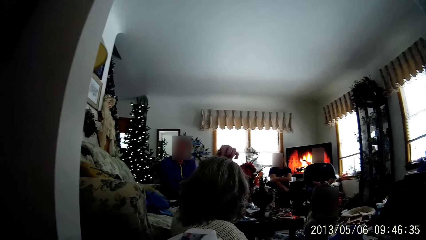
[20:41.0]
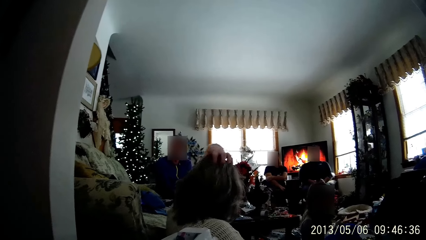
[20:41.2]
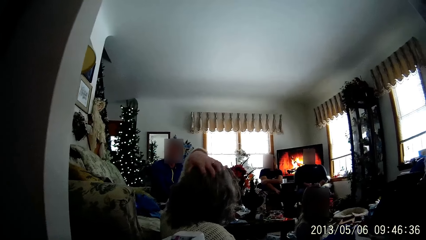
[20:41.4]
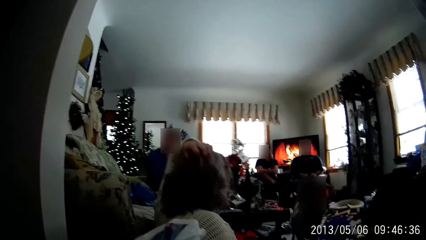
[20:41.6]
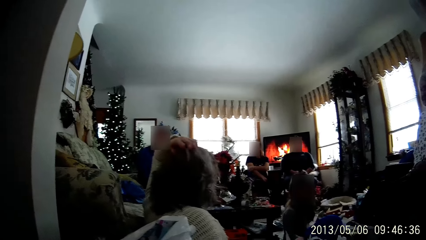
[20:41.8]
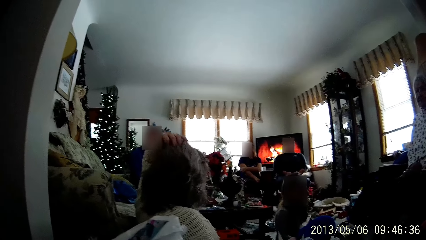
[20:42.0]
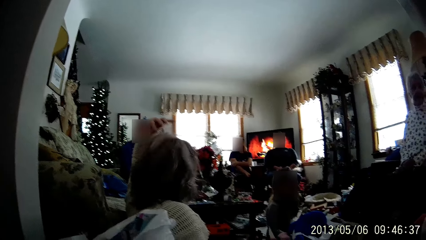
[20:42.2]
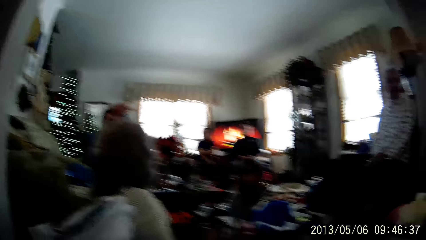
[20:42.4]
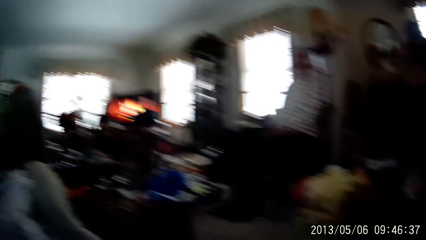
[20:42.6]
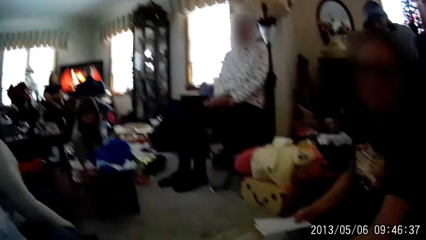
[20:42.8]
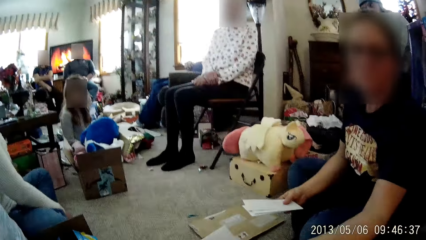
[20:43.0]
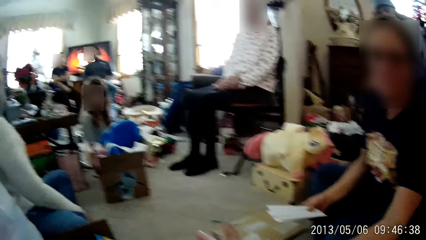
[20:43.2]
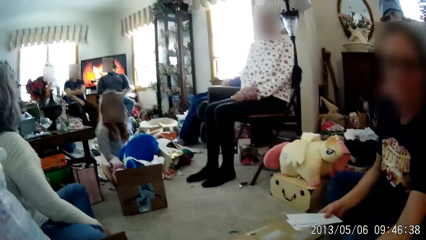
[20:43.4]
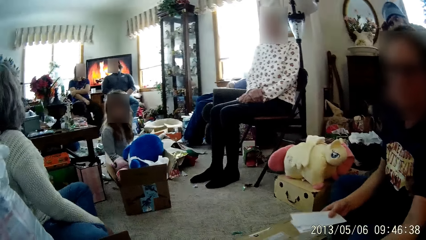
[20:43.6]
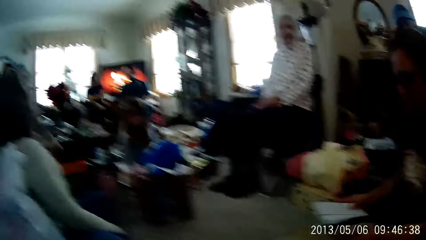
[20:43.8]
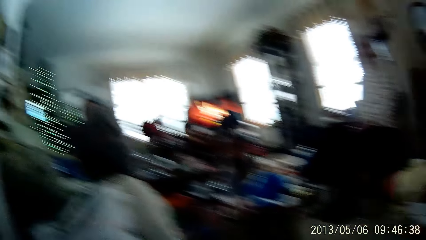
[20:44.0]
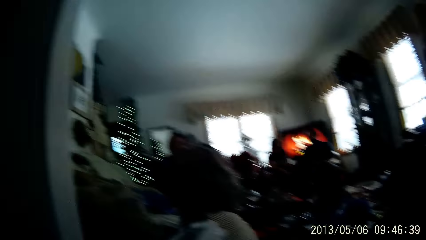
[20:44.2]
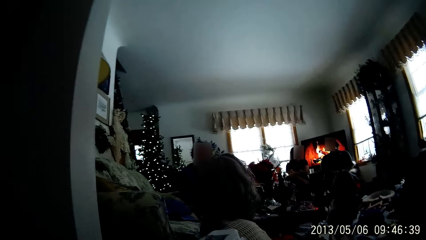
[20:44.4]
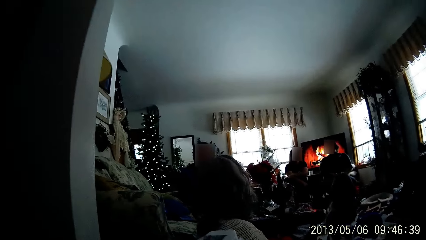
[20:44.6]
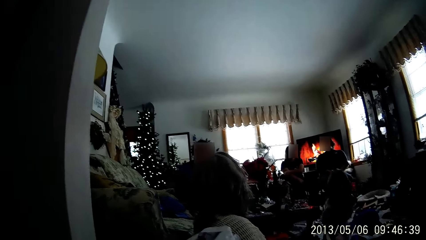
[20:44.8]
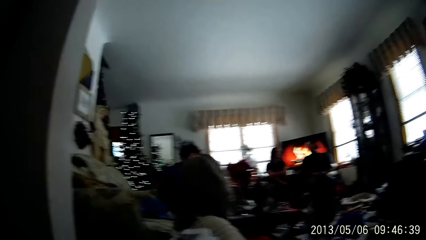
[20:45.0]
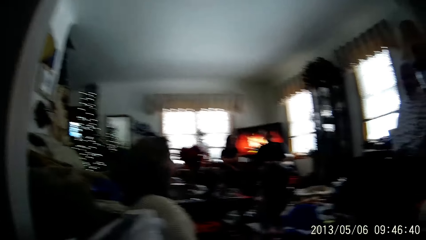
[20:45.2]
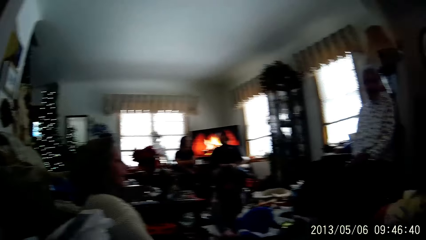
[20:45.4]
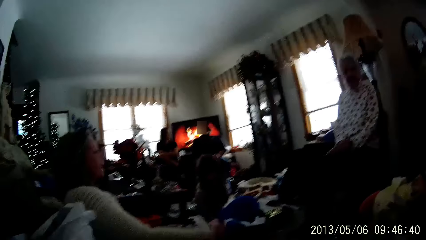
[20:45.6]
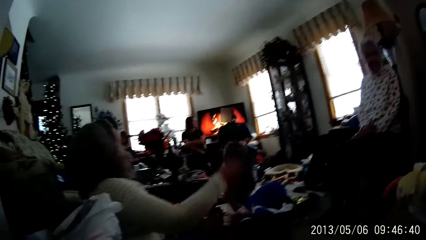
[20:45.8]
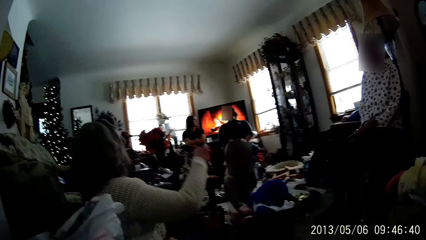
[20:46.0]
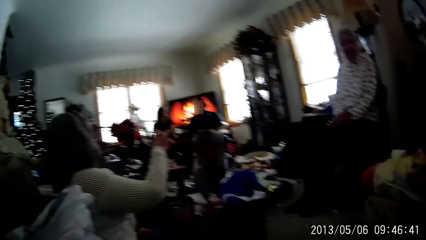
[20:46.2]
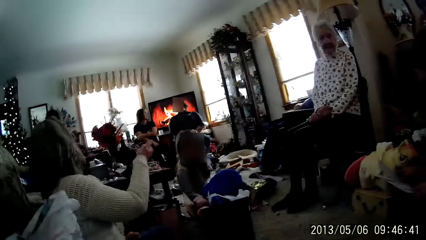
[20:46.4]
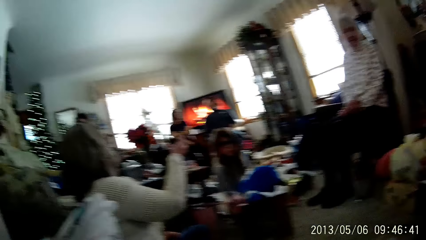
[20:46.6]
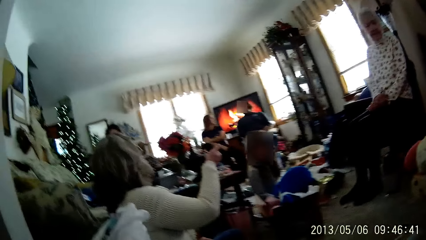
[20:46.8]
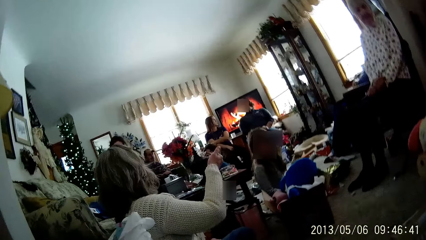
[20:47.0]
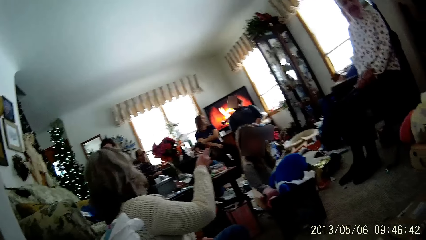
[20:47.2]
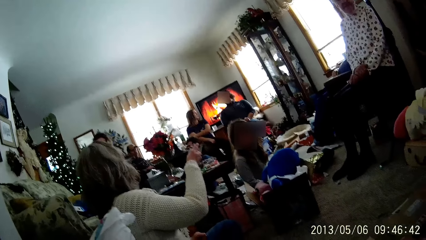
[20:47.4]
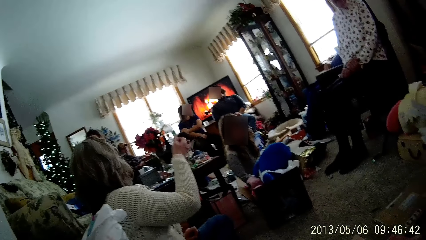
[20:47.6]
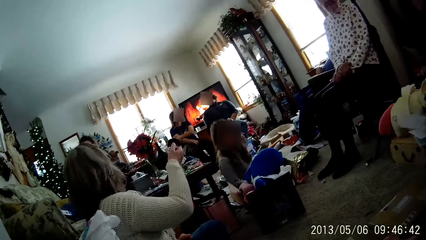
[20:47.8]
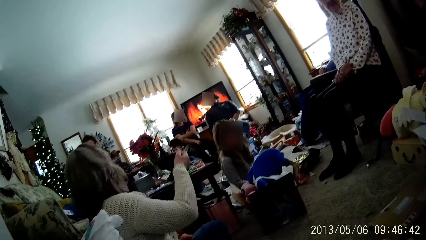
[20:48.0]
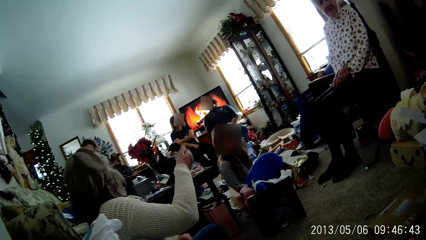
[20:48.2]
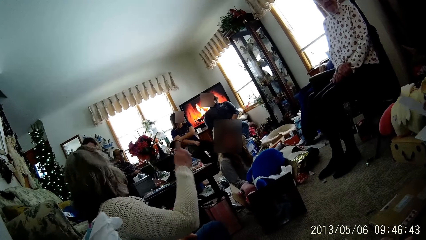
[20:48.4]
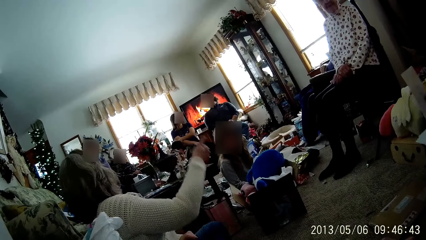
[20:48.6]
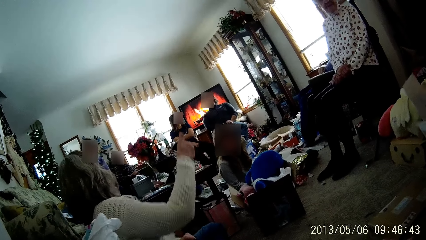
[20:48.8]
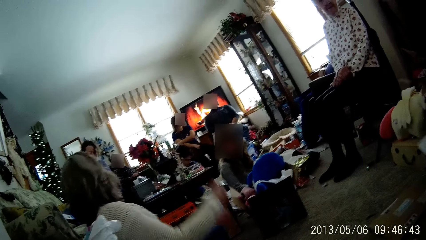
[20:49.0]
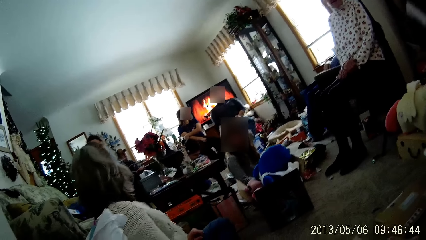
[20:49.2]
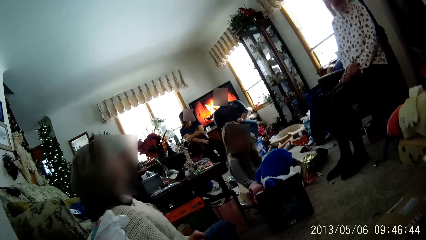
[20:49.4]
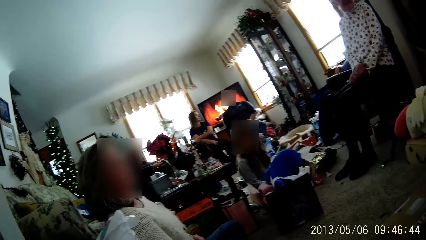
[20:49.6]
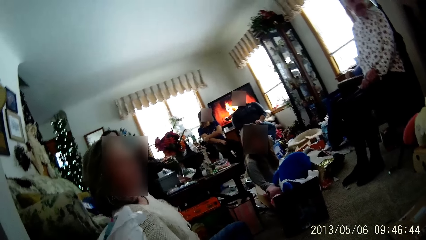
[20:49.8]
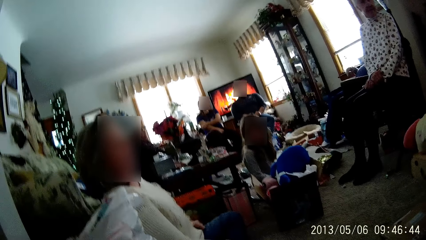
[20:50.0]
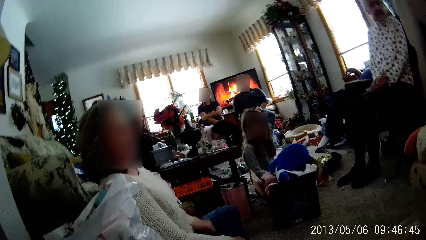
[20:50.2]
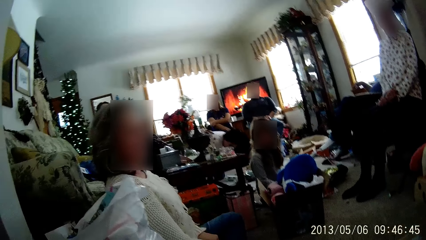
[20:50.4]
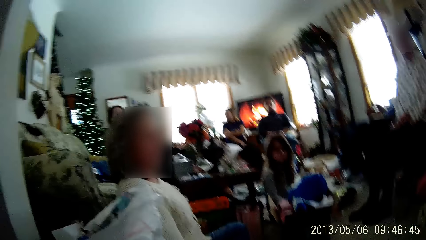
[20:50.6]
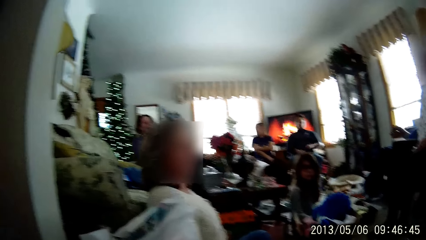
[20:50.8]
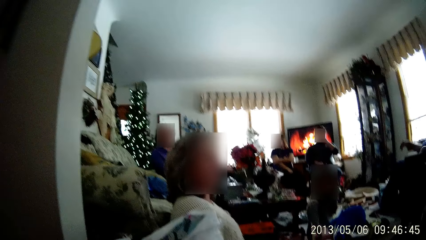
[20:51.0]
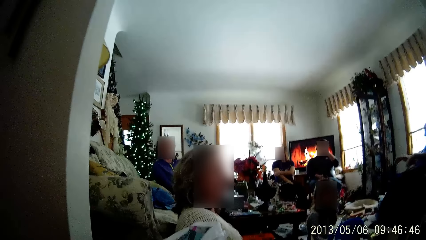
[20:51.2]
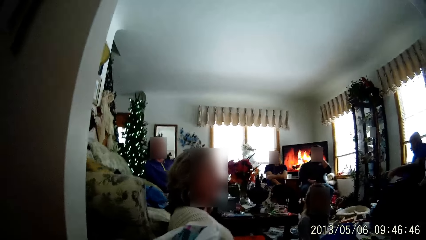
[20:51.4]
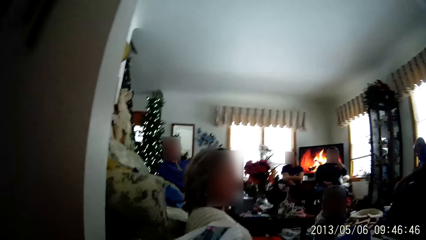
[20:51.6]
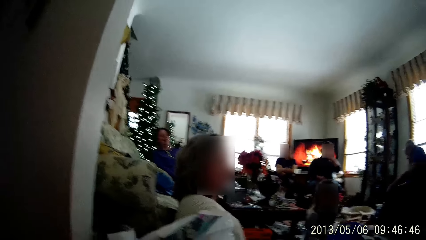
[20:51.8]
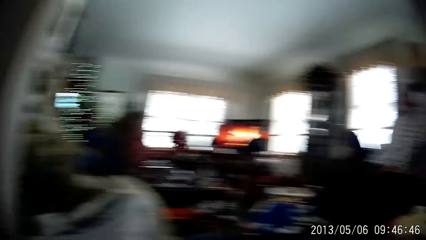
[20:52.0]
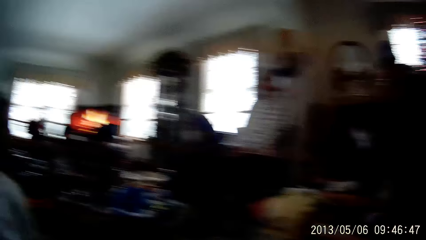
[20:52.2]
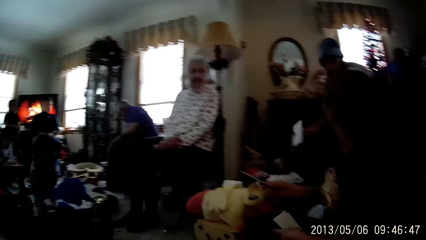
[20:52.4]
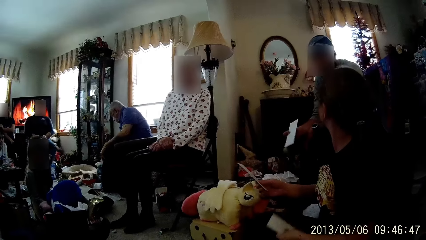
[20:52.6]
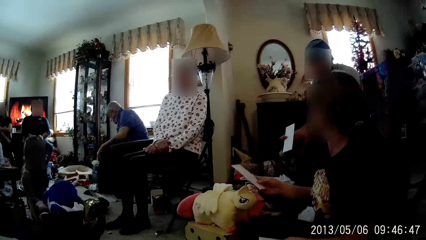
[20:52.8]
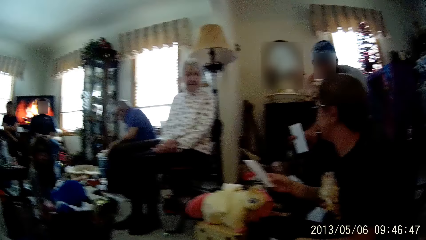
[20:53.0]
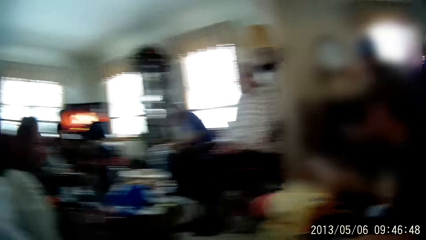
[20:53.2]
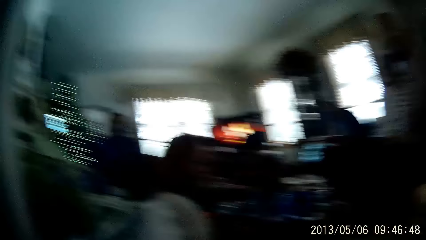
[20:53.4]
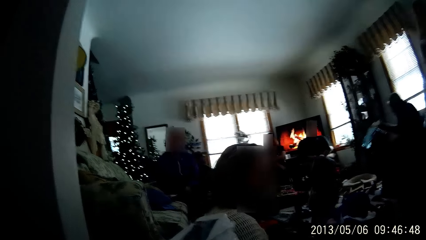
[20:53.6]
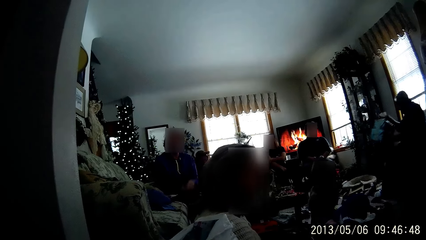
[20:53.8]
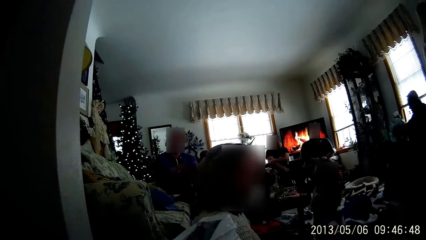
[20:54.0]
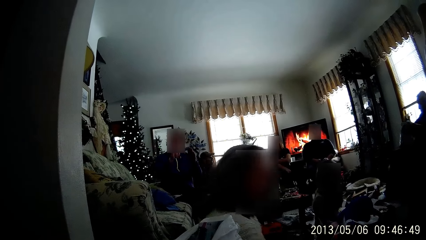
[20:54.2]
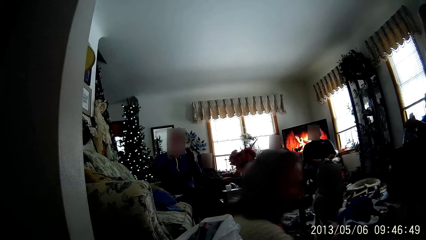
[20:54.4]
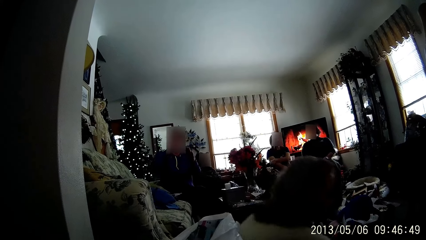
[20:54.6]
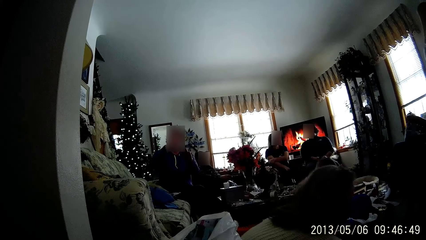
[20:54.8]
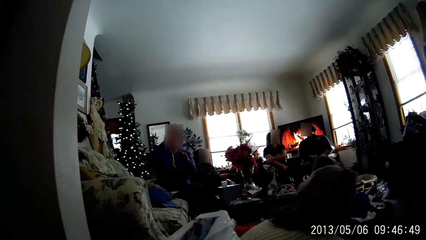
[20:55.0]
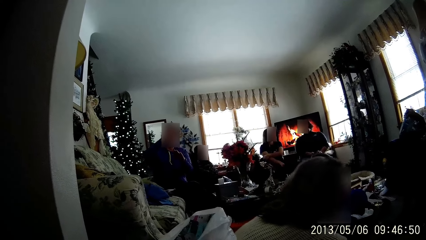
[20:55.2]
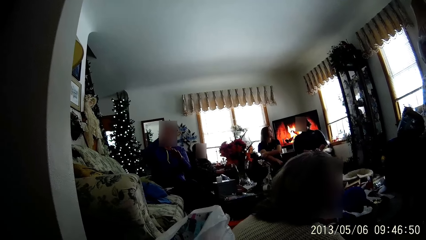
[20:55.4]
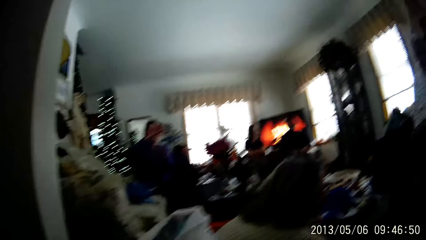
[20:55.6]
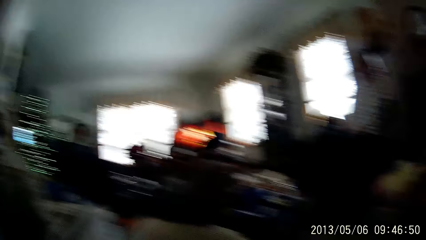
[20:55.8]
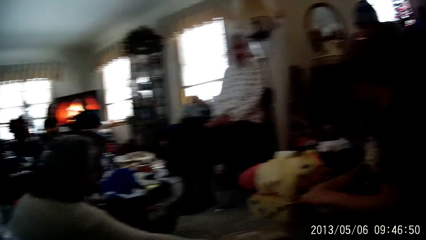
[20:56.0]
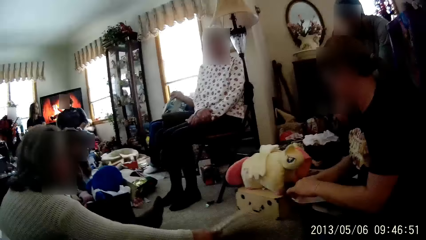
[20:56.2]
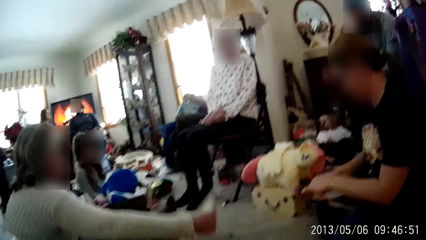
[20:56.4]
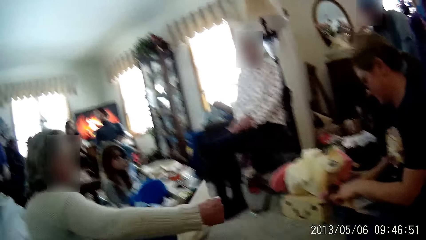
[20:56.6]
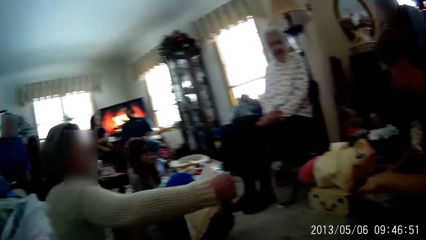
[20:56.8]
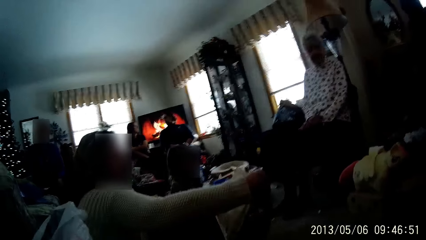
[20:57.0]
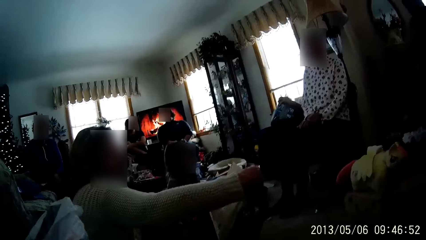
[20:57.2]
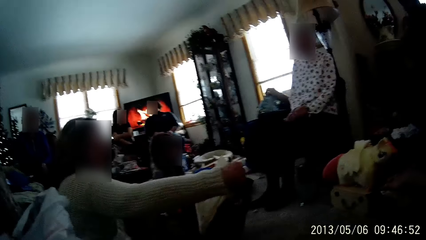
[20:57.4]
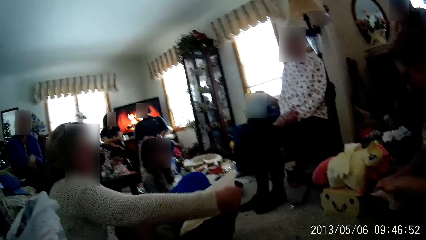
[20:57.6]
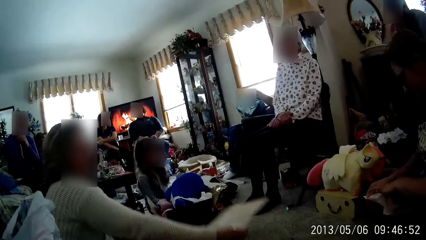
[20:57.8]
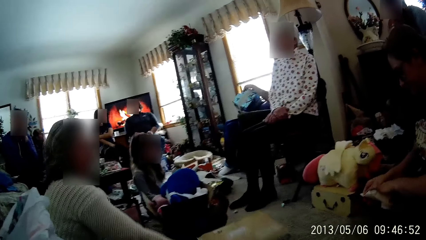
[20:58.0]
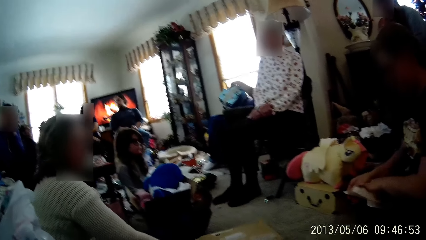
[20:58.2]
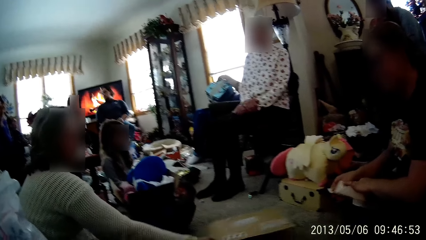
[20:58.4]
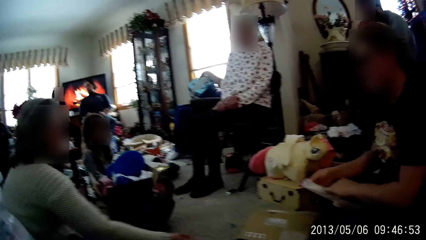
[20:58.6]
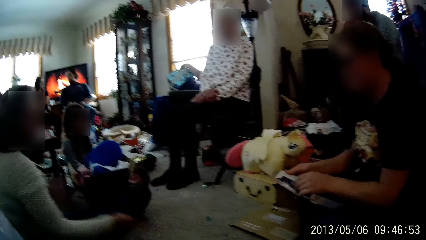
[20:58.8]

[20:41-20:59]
A person lifts some paper envelopes. Another person points towards something. A third person picks a paper bag from the floor. A woman picks up a paper. The third person puts the paper bag on his thighs.
